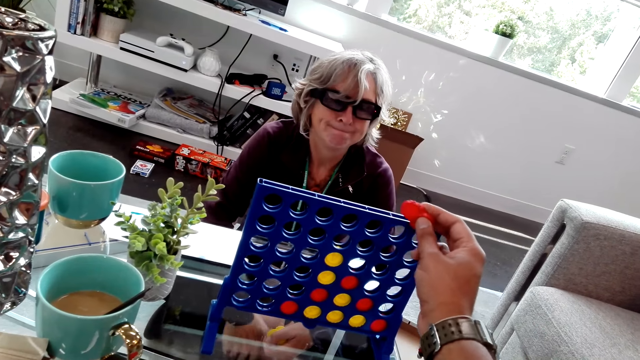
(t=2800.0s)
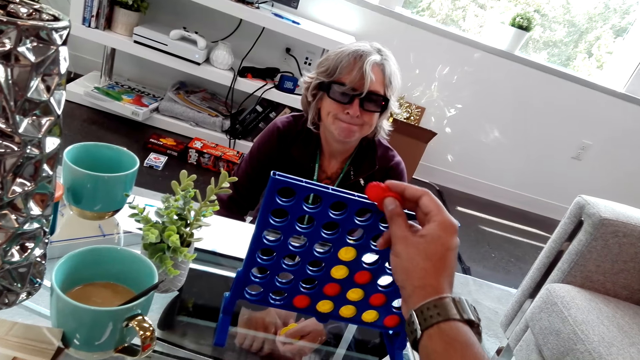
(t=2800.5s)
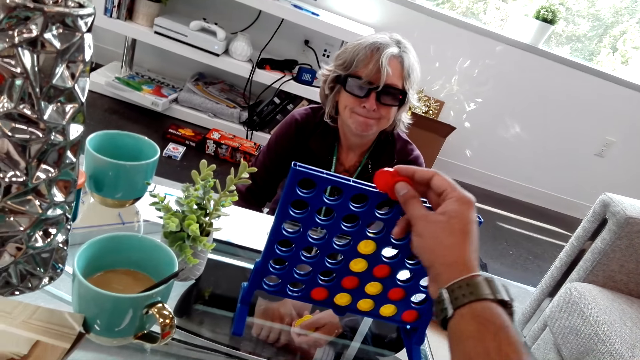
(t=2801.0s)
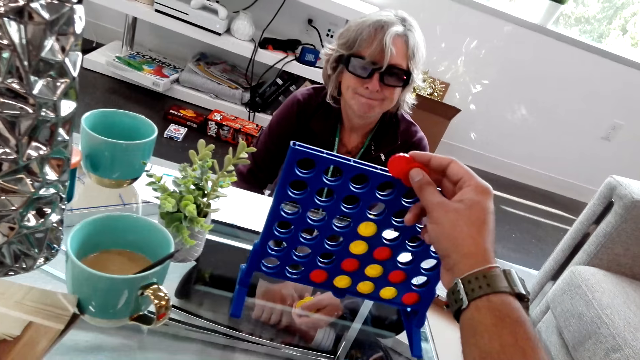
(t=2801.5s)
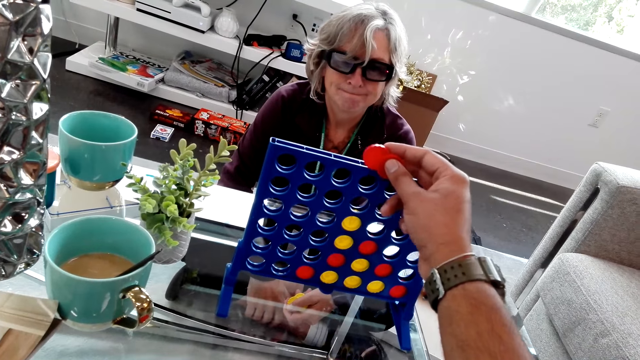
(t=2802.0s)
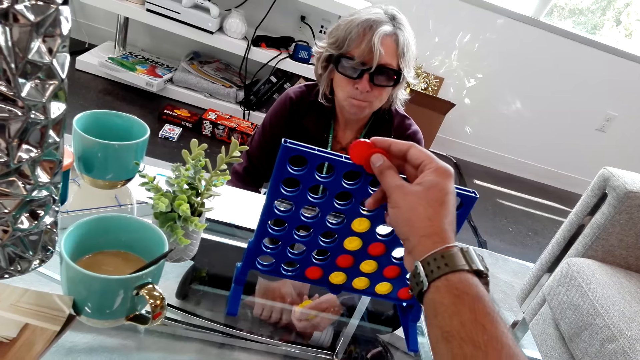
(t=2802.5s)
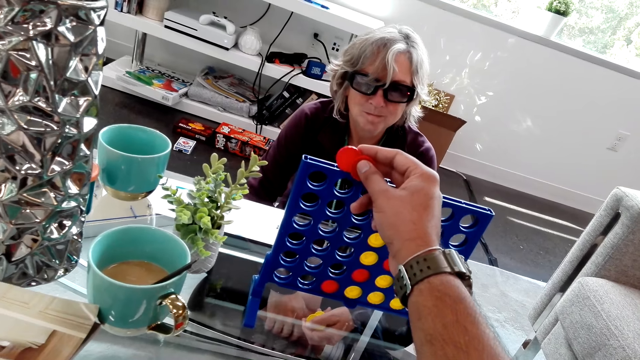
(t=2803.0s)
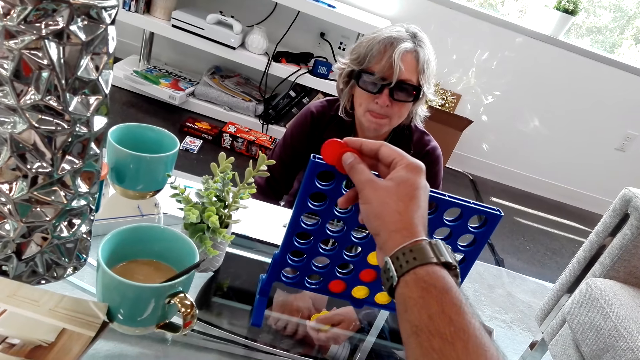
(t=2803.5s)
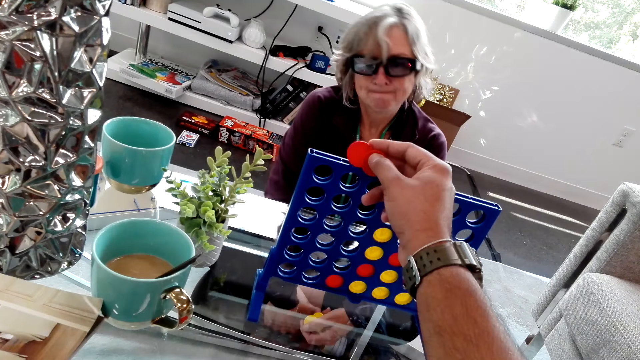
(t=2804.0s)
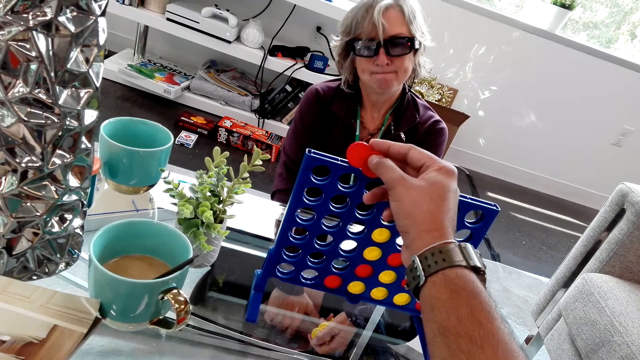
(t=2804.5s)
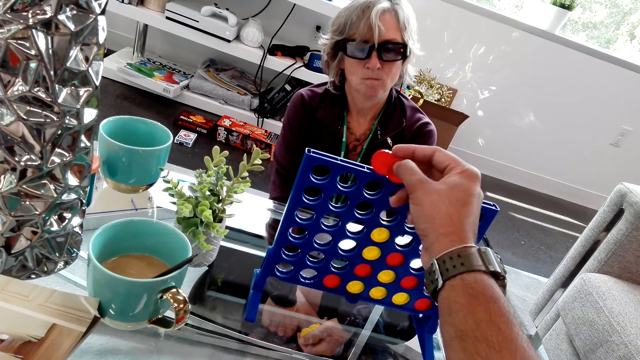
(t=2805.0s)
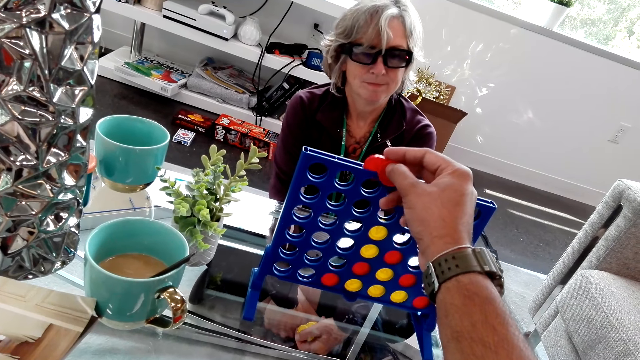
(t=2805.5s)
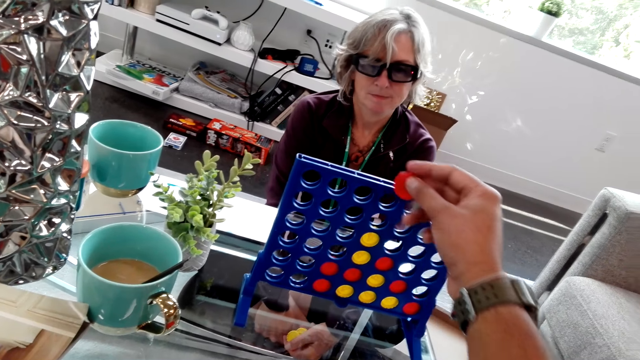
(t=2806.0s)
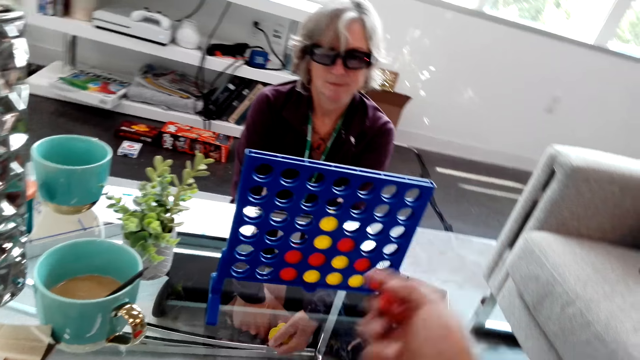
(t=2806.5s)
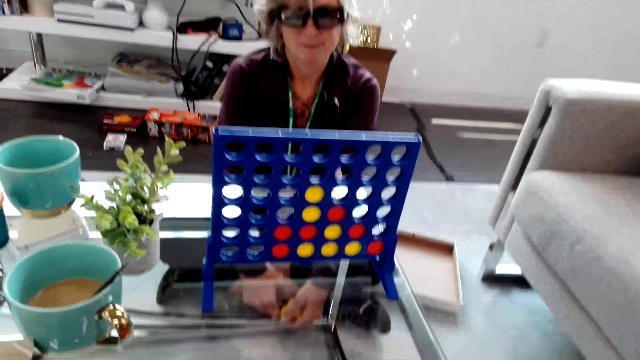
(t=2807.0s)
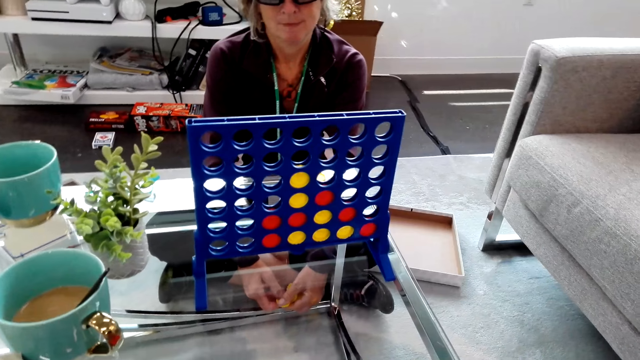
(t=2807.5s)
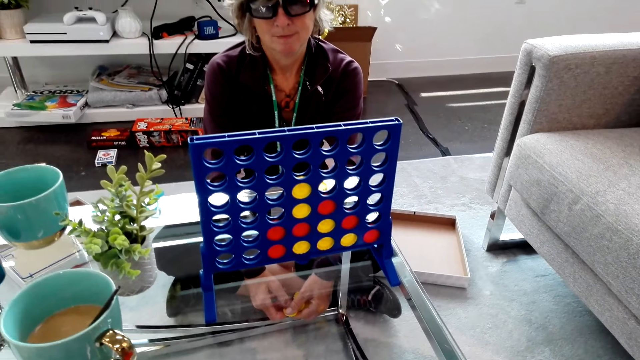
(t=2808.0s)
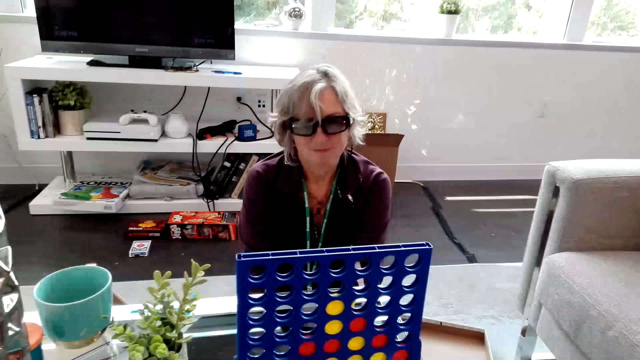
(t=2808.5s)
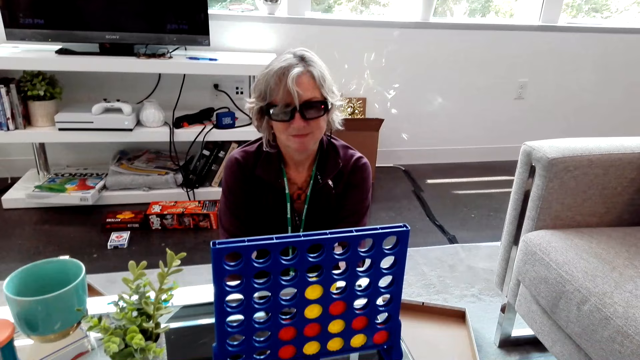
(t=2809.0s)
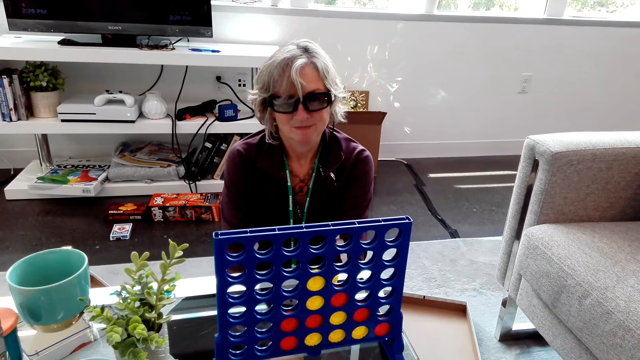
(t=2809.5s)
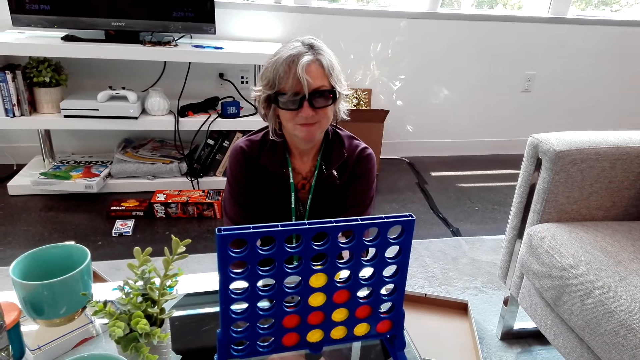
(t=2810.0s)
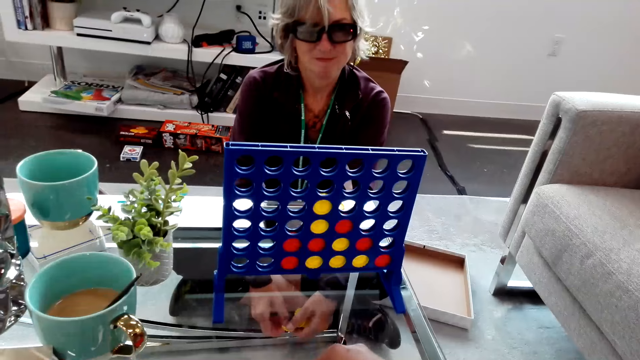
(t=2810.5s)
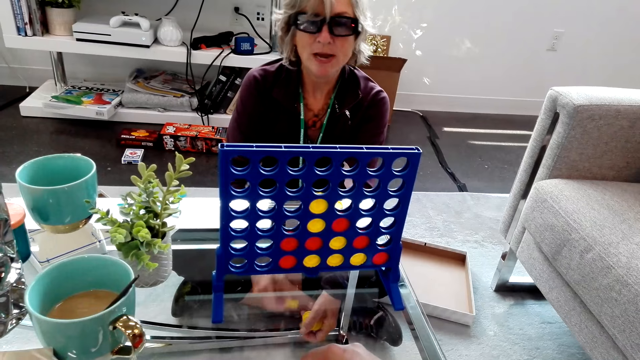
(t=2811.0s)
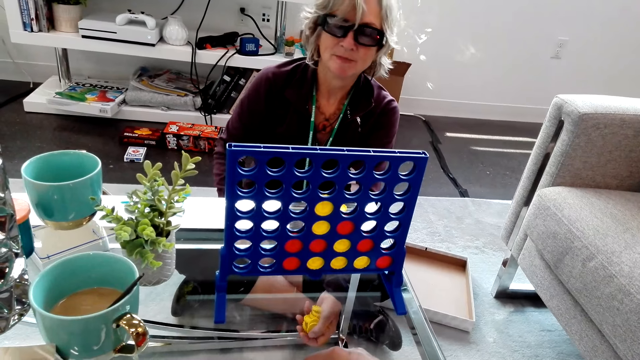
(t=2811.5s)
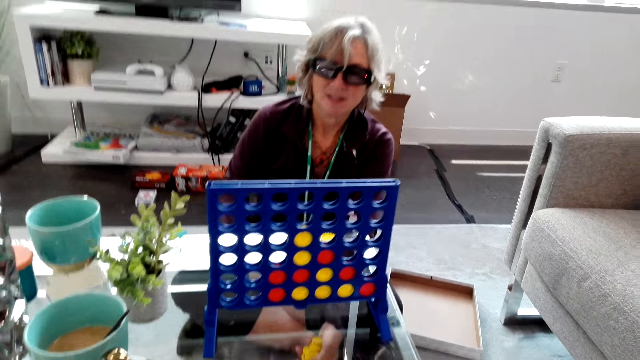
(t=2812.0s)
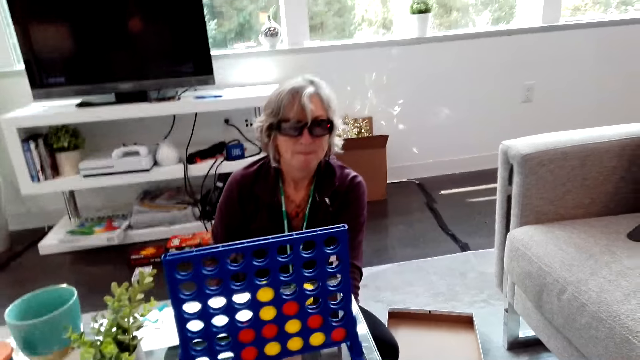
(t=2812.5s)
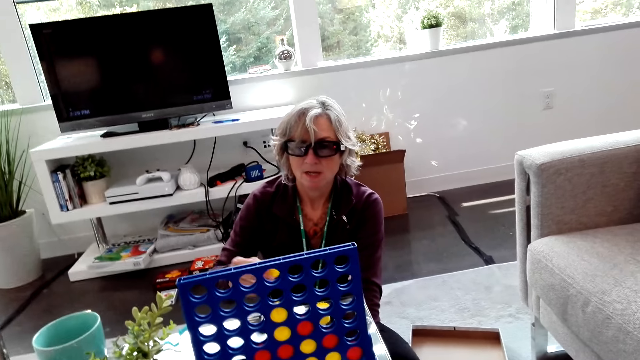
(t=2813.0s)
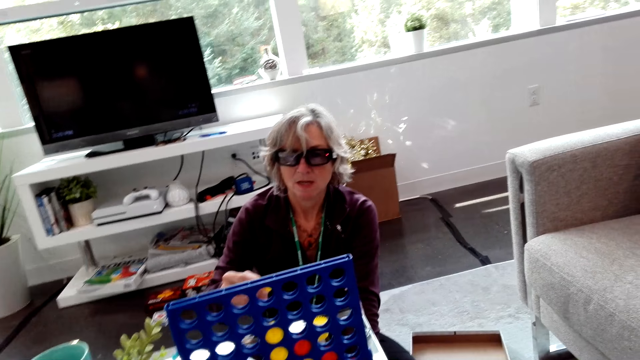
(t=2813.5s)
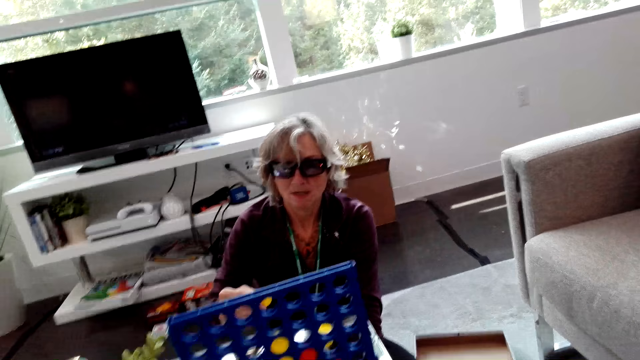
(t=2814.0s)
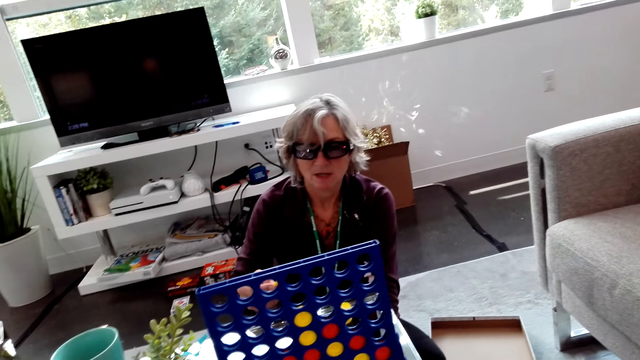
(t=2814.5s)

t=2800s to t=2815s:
A lady lets go of the mug and touches her feet. The camera wearer holds two red pieces above the rack, moves the red pieces over the rack, plays the connect four game, and drops a red piece inside the rack. Another lady speaks to the first lady. The first lady speaks to the other lady.

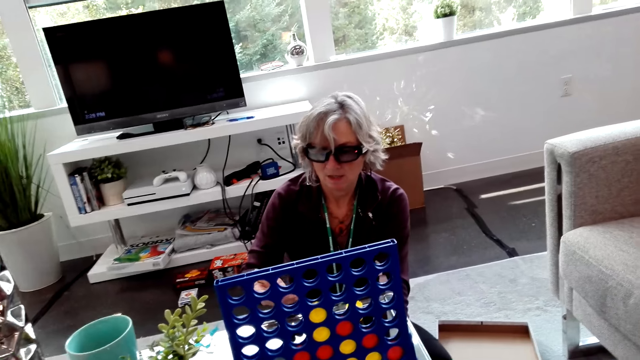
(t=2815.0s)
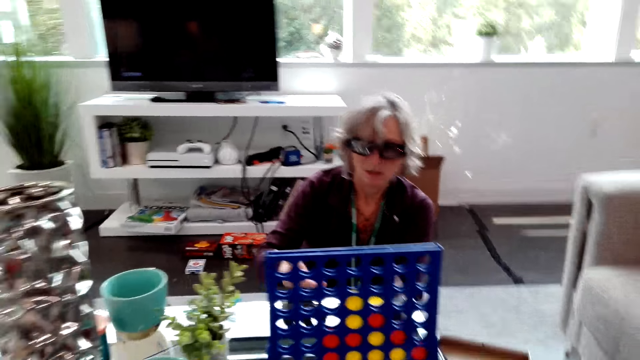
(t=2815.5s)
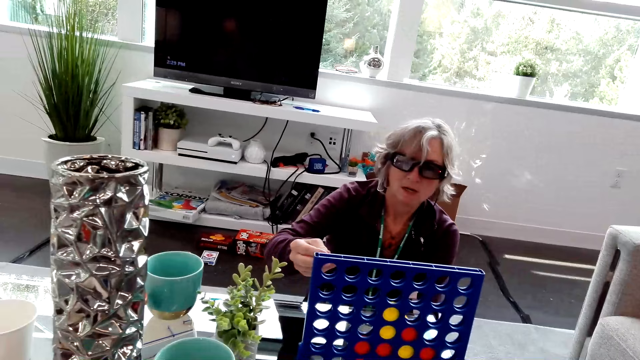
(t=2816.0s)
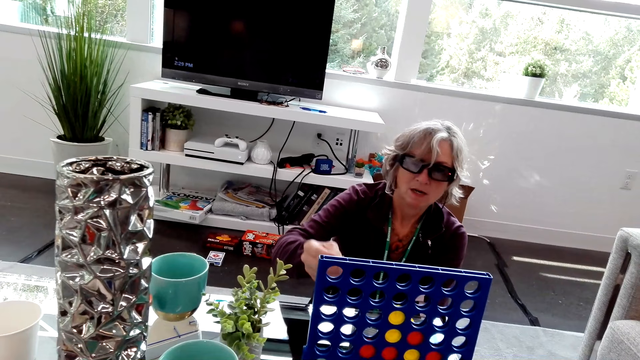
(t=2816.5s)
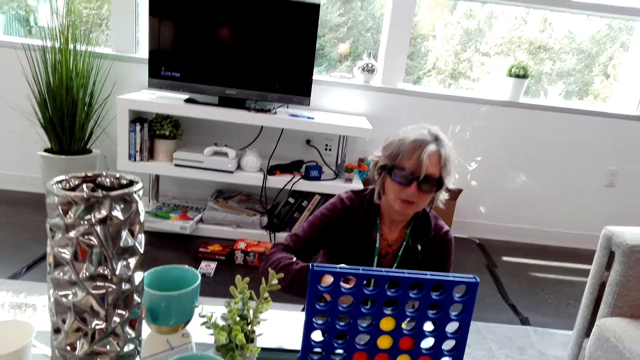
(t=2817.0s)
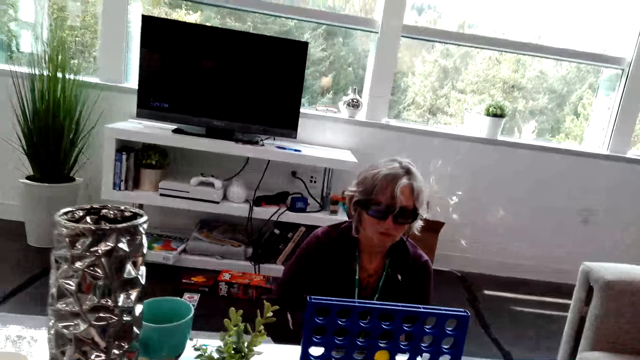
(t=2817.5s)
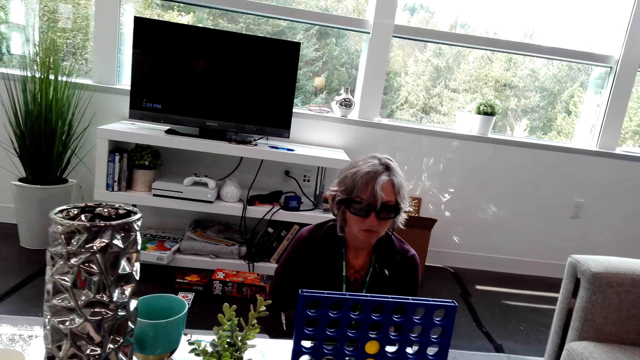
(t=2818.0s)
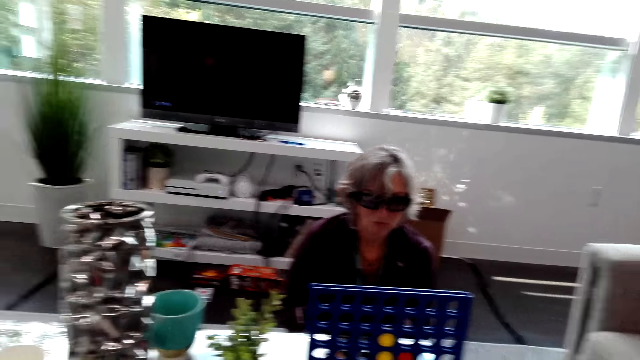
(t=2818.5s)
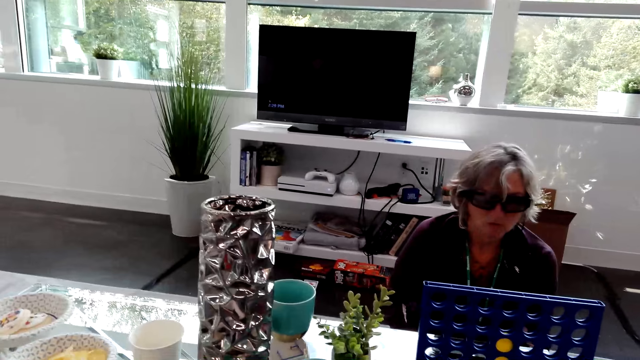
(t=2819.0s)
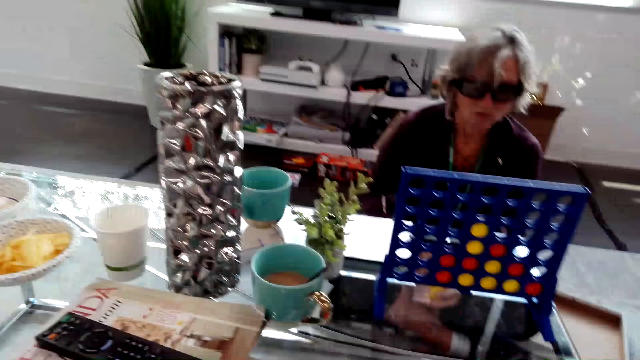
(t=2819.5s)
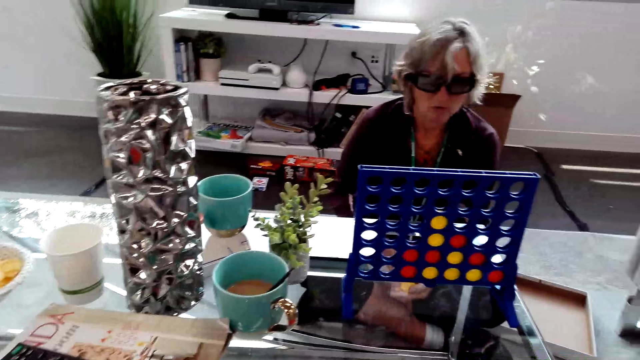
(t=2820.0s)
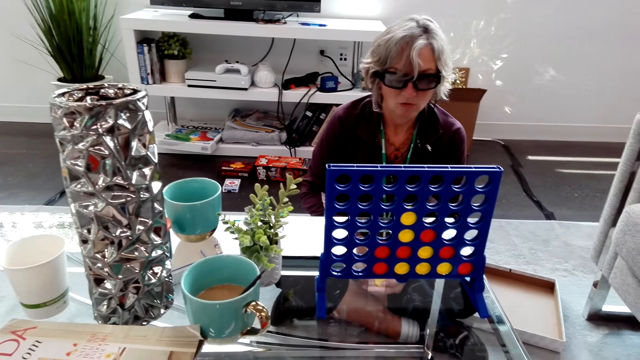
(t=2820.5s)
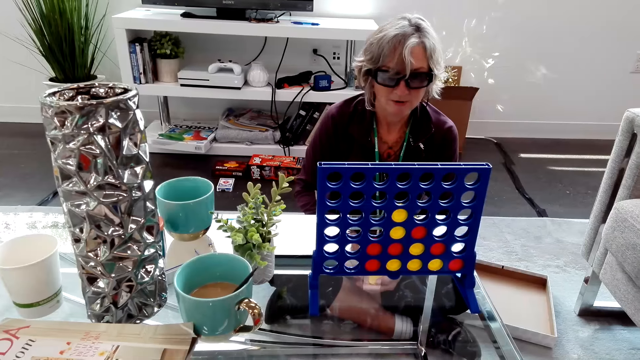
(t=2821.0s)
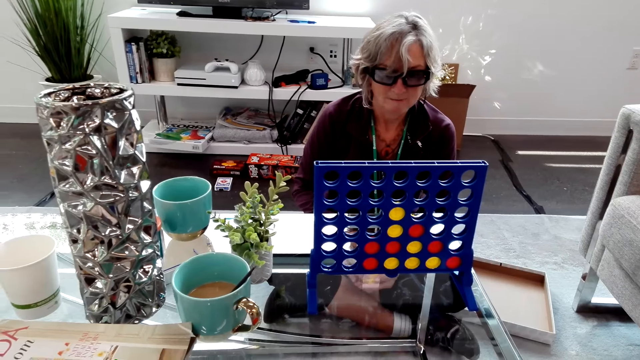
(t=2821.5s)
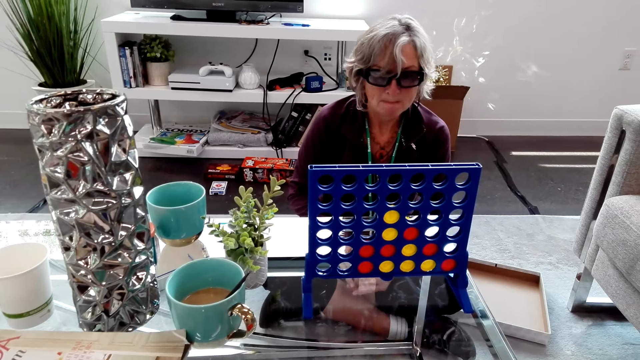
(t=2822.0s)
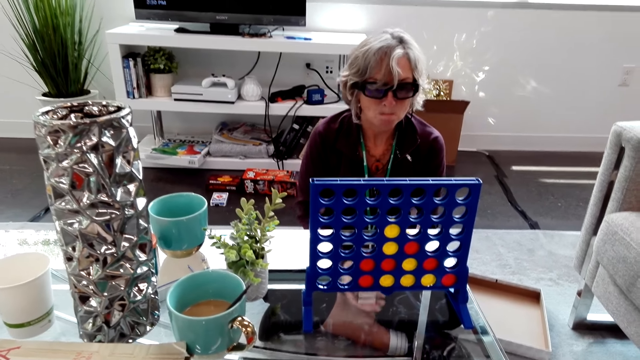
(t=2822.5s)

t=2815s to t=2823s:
A lady touches a yellow piece in hand. The camera wearer speaks to the lady. The lady lowers her hand. A man speaks.
